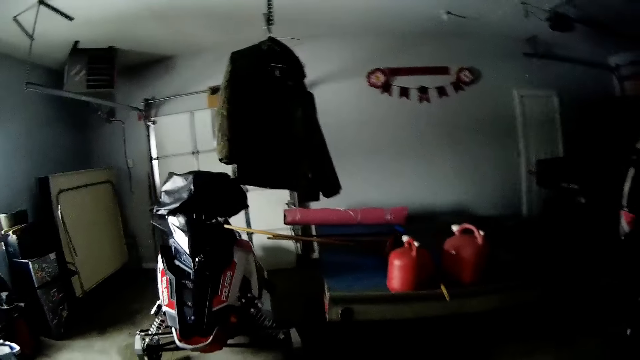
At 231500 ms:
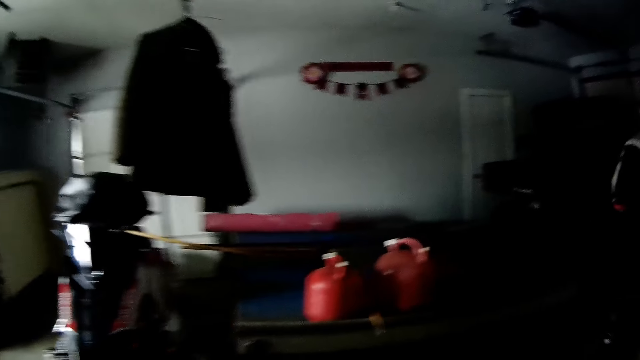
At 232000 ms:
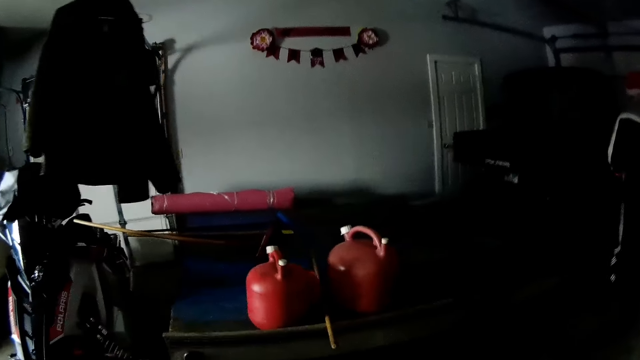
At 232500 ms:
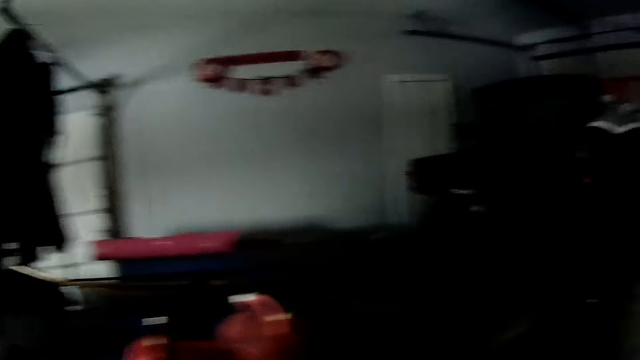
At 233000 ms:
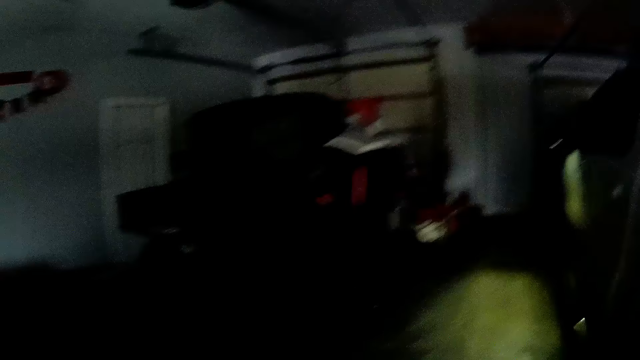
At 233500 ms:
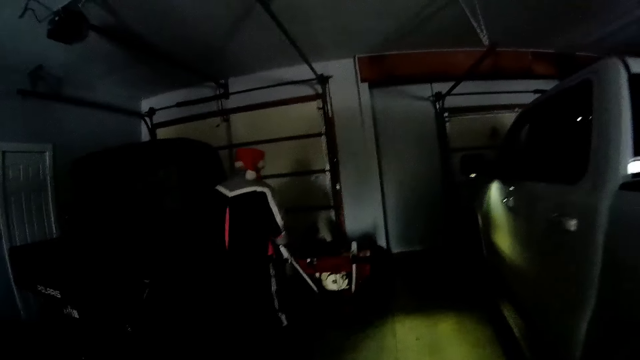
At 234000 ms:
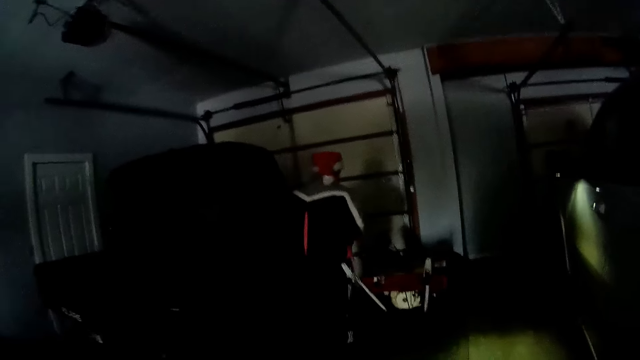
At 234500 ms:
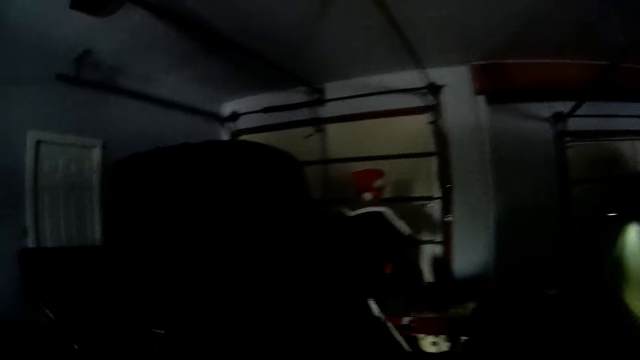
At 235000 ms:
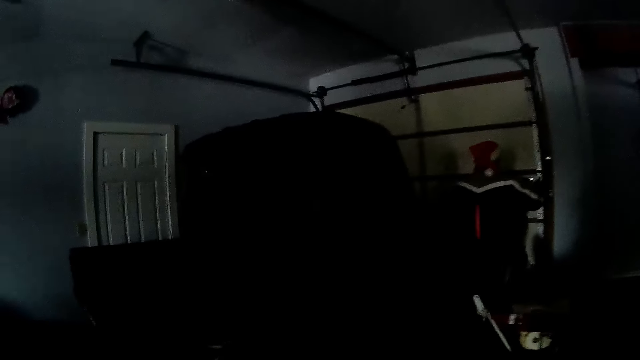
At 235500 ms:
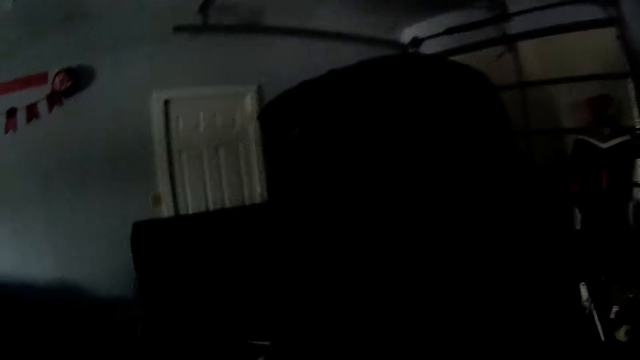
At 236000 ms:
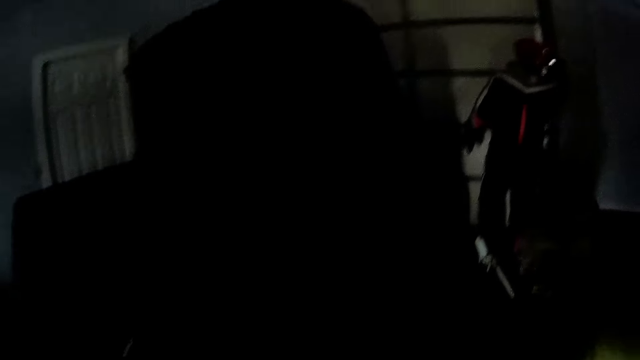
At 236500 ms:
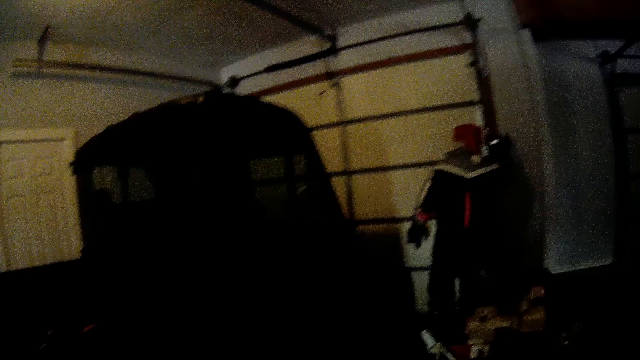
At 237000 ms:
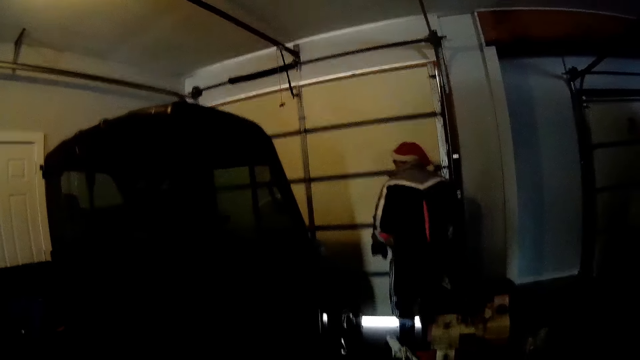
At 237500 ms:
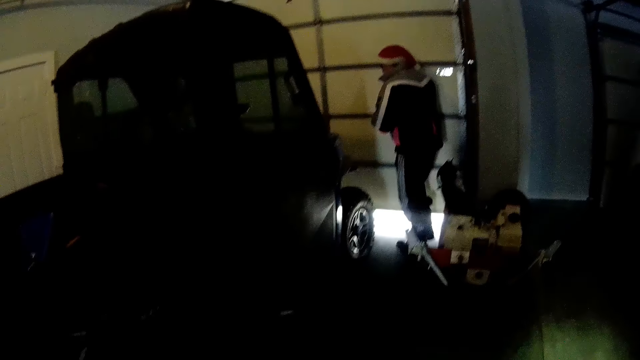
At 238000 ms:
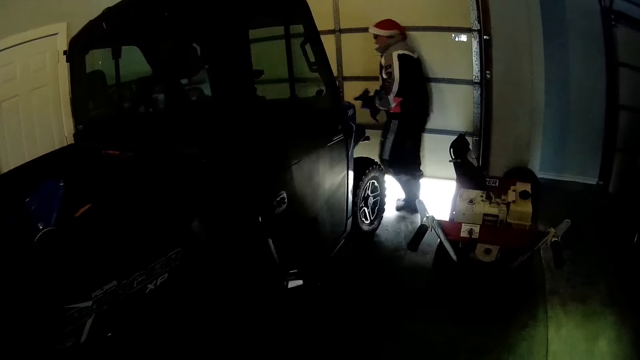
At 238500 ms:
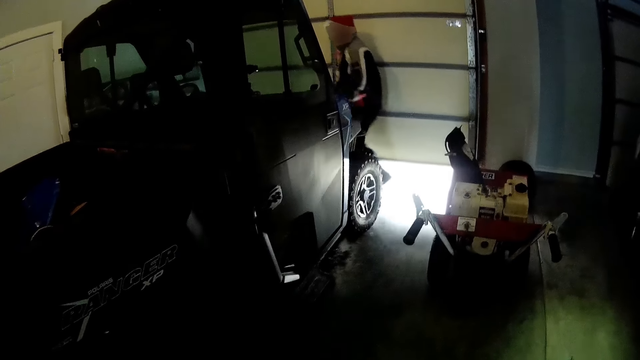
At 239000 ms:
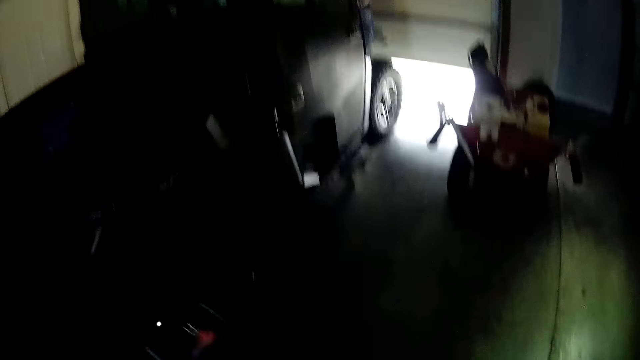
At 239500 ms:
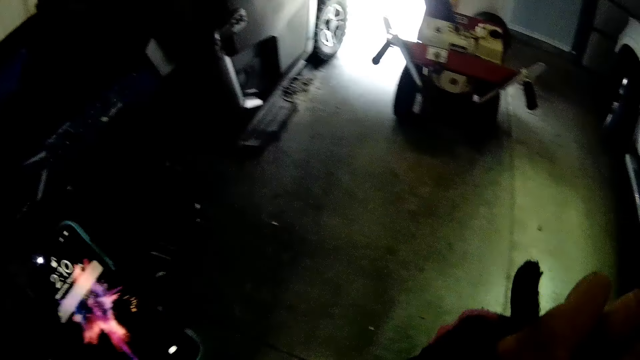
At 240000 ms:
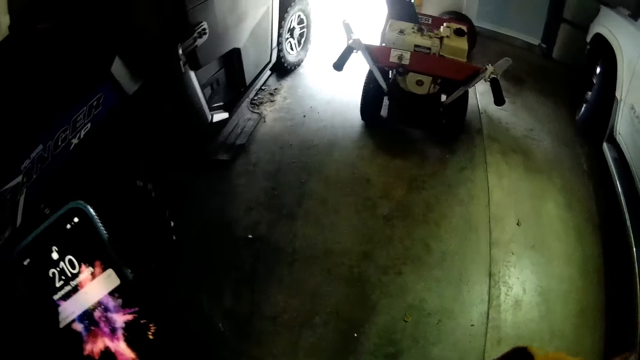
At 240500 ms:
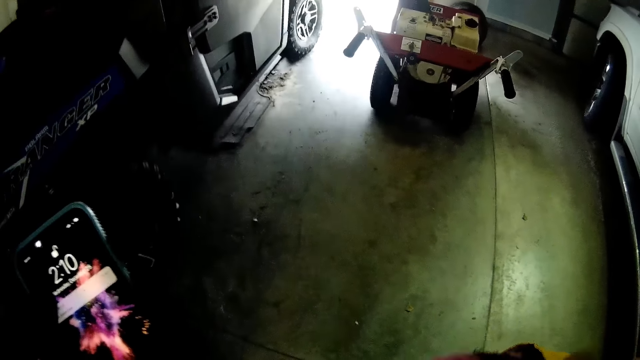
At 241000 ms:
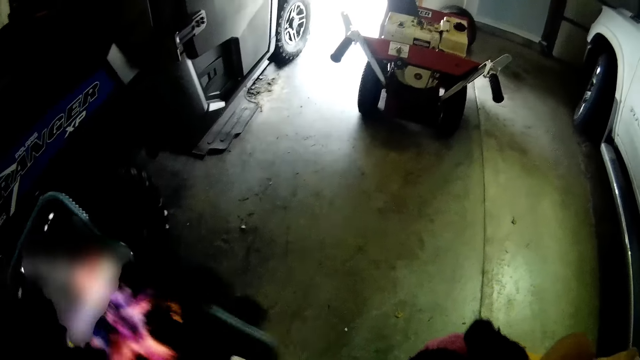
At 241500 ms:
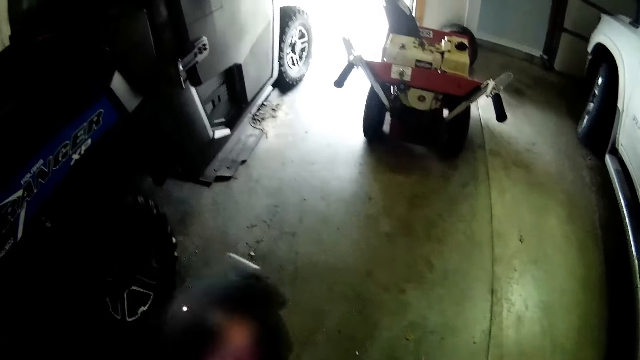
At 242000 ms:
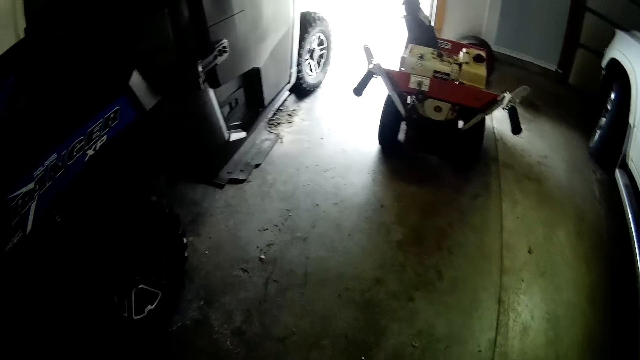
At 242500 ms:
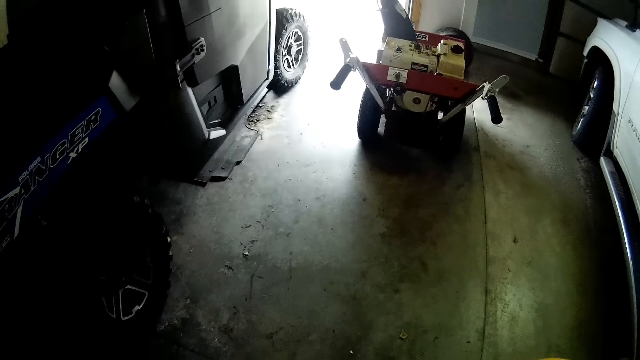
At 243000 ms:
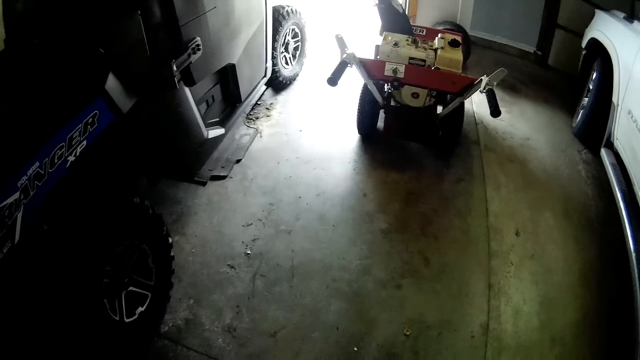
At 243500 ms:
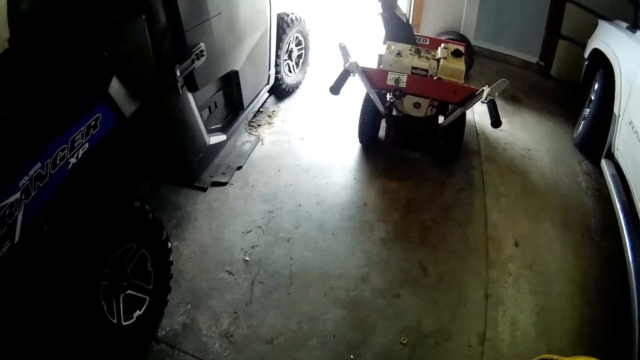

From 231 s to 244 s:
A man opens the garage gate. The camera wearer operates his phone. They check the phone.

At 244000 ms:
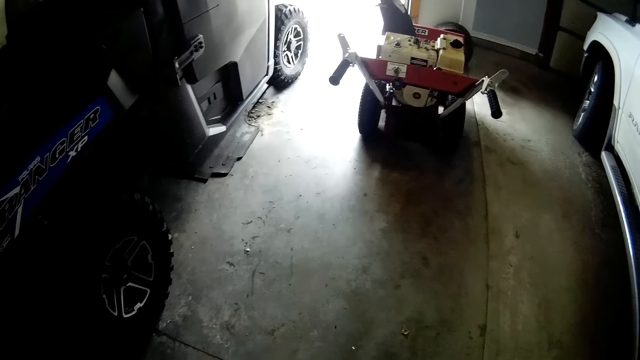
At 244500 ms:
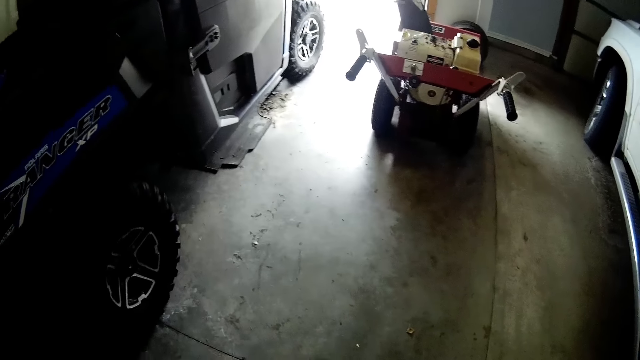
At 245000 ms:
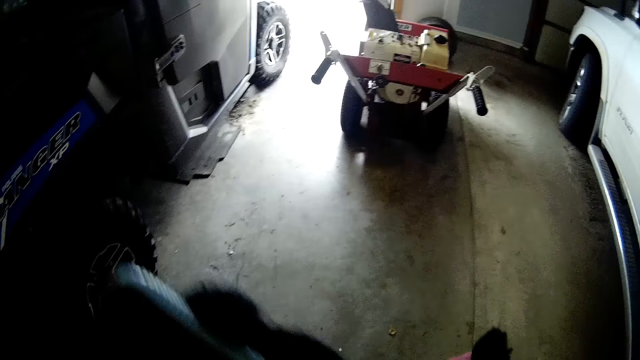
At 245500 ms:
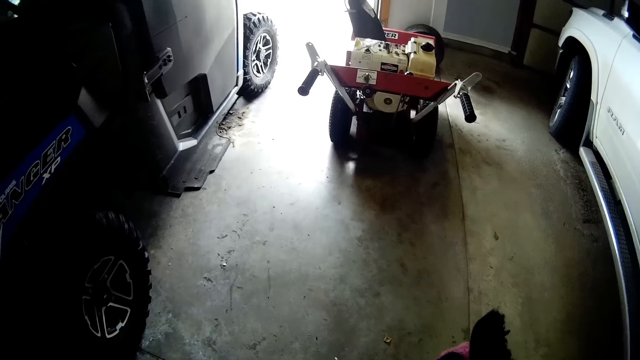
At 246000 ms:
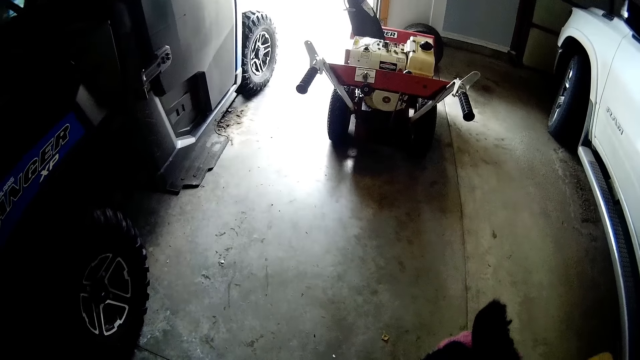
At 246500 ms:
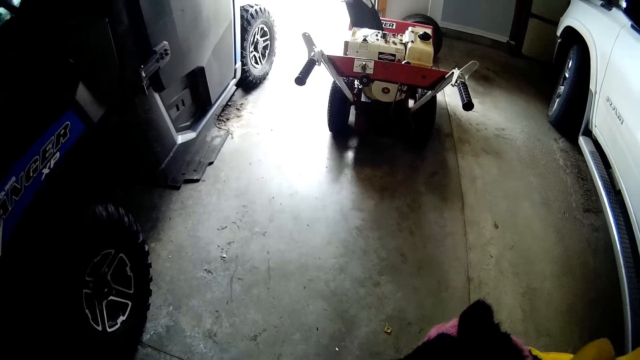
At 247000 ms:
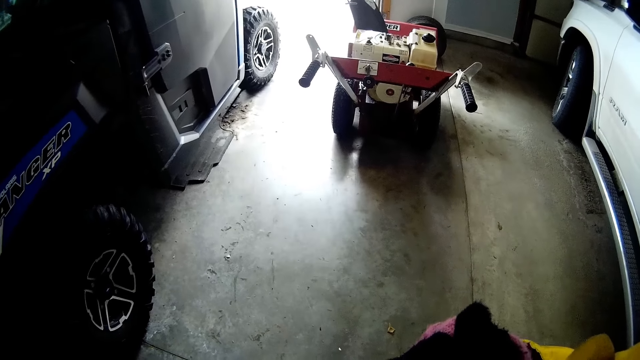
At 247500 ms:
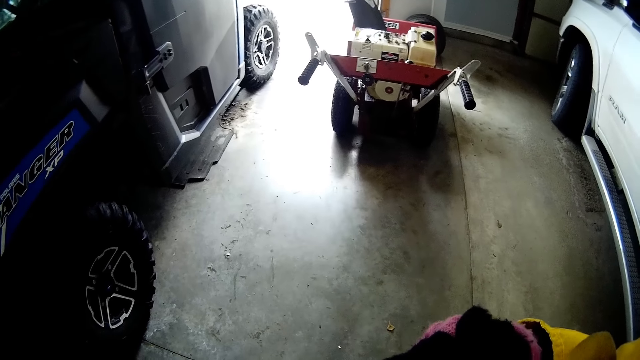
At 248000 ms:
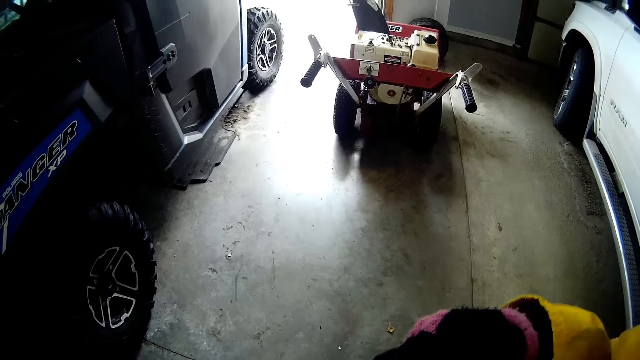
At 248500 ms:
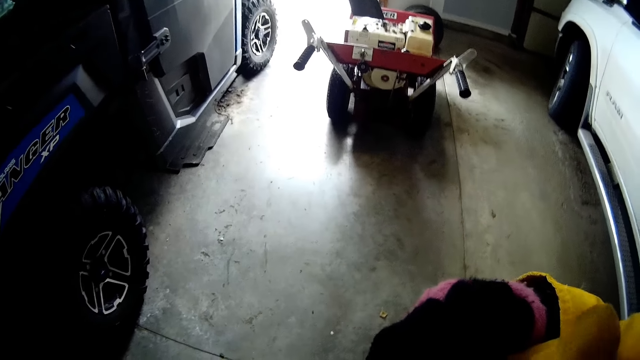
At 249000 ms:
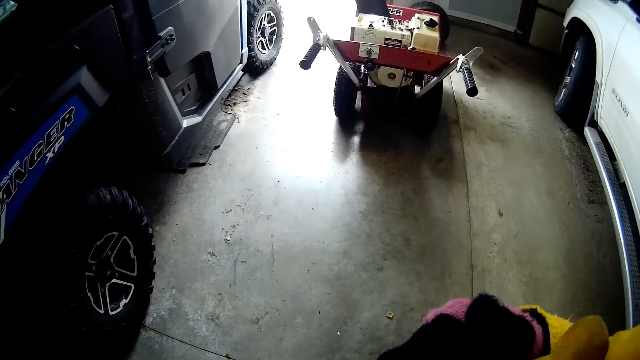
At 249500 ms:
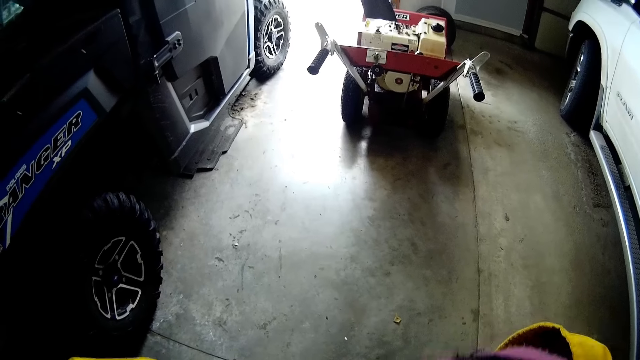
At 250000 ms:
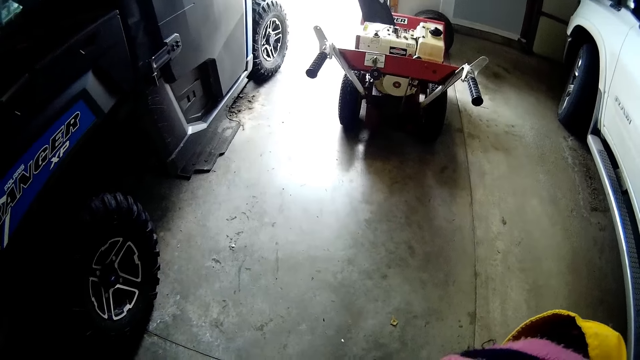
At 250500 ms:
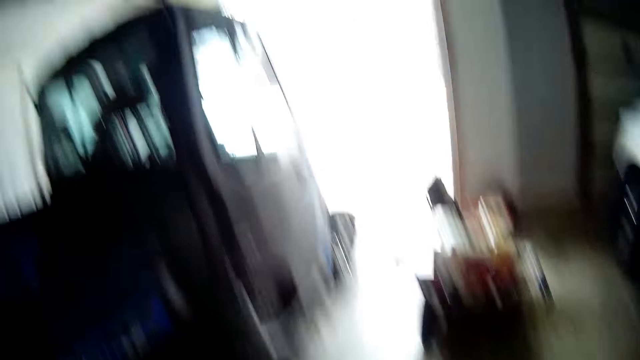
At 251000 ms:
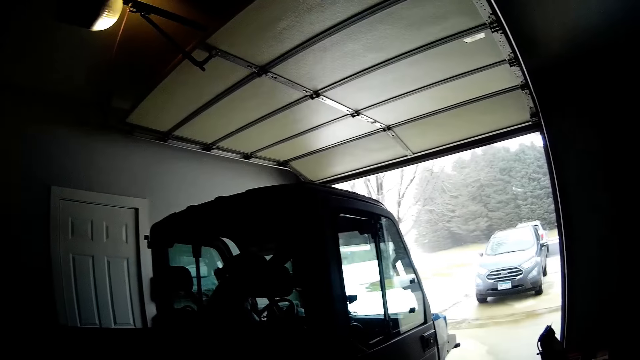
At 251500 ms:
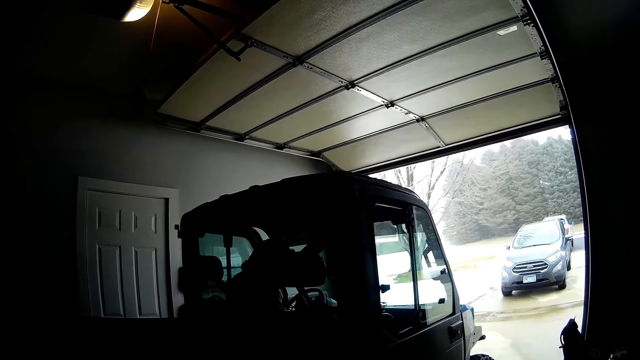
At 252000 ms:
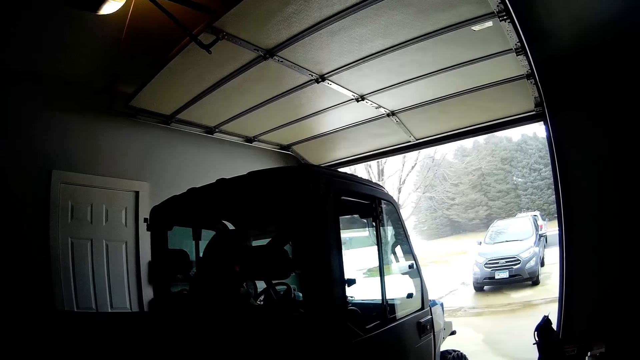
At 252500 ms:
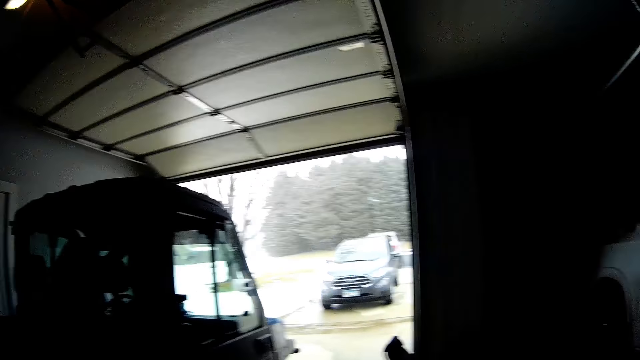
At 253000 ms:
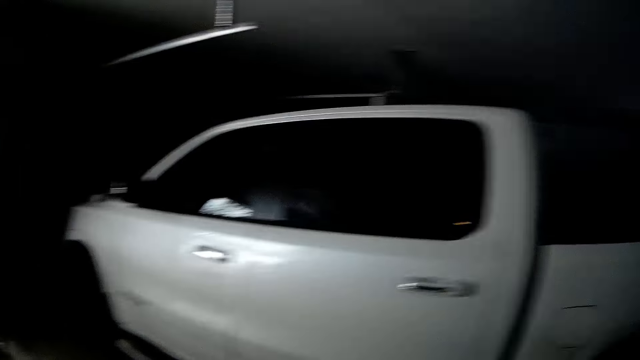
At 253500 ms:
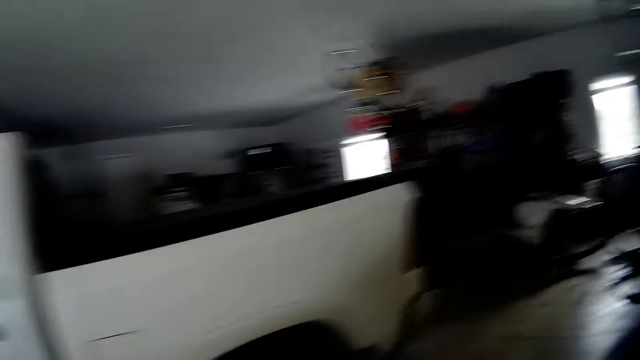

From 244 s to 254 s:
A man stands at the door of a truck. The camera wearer looks around.
